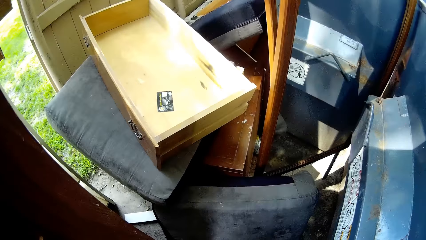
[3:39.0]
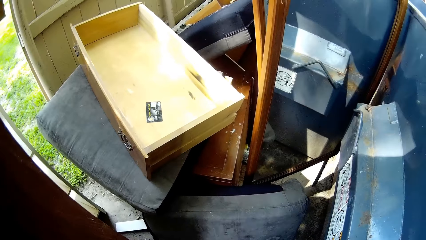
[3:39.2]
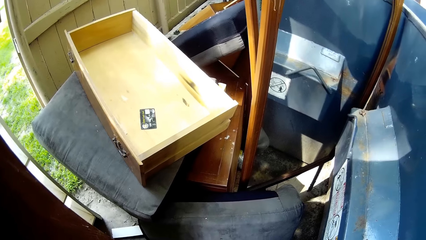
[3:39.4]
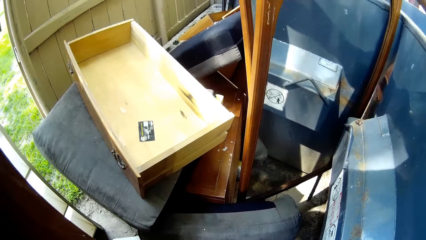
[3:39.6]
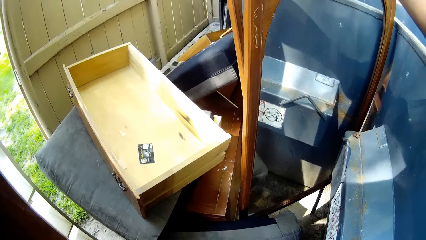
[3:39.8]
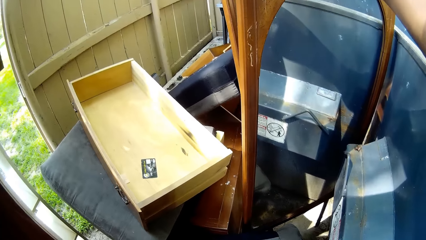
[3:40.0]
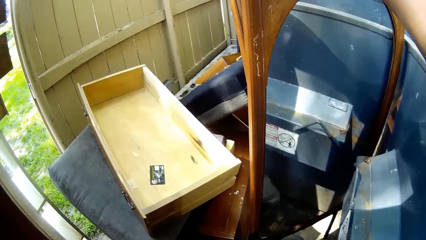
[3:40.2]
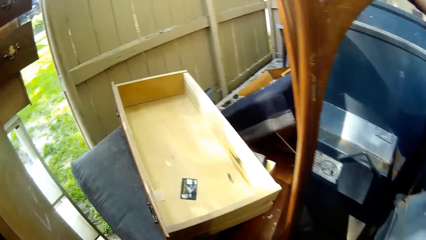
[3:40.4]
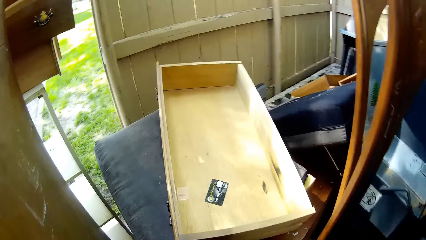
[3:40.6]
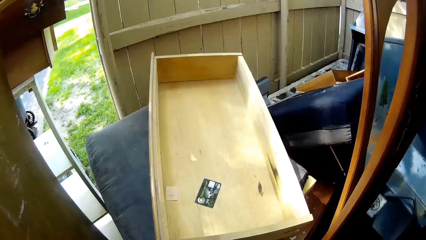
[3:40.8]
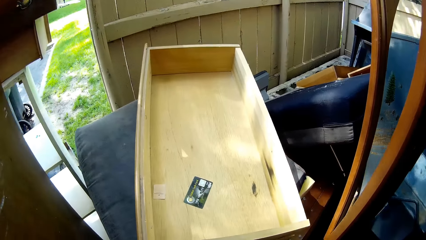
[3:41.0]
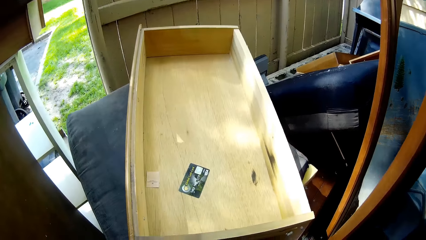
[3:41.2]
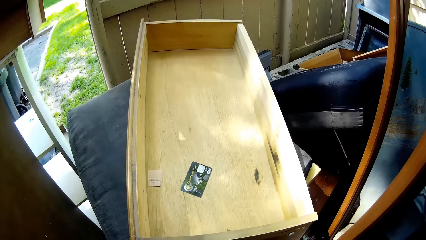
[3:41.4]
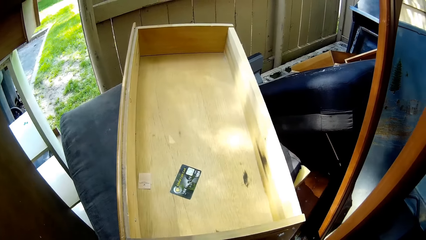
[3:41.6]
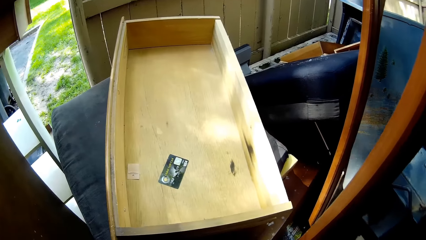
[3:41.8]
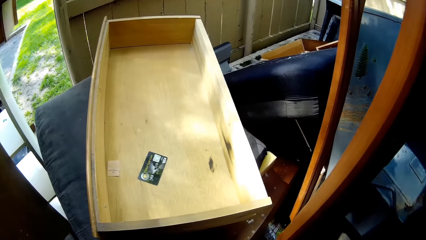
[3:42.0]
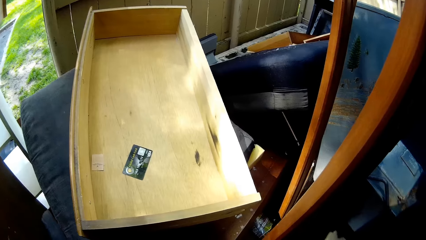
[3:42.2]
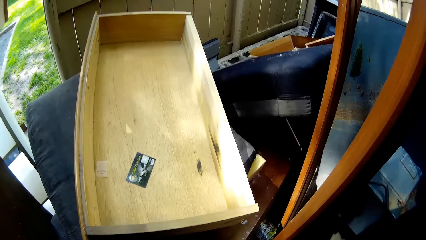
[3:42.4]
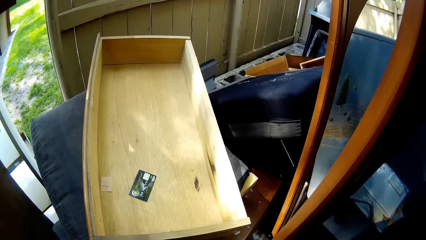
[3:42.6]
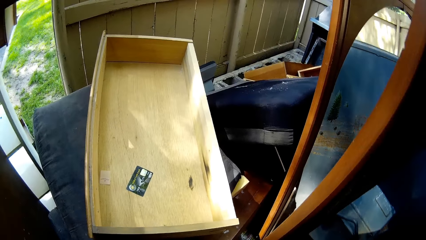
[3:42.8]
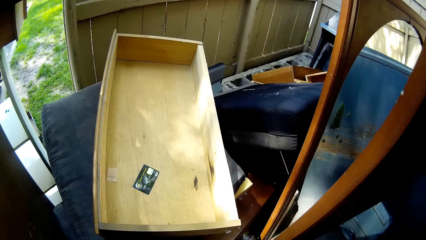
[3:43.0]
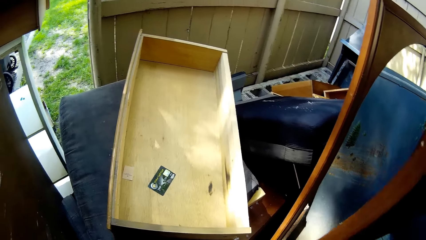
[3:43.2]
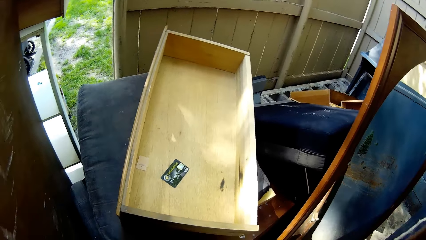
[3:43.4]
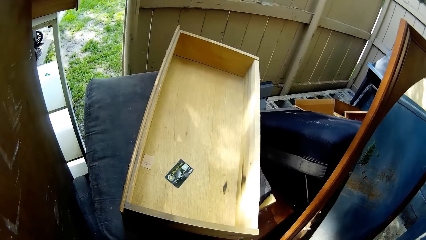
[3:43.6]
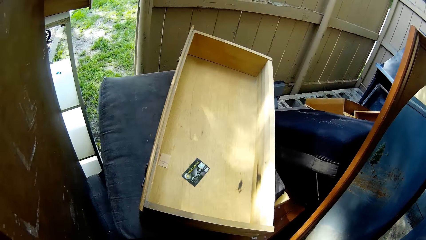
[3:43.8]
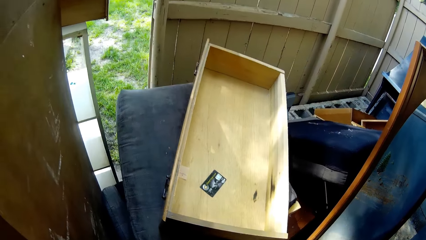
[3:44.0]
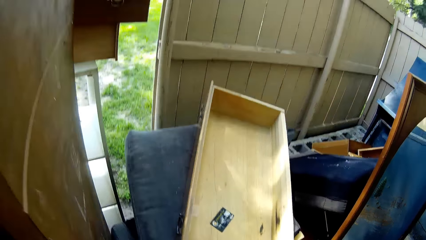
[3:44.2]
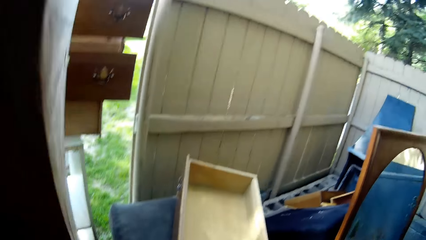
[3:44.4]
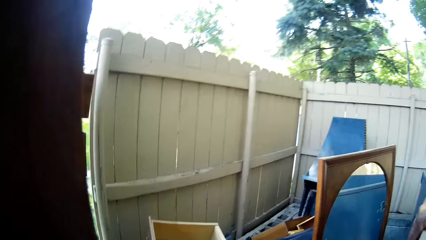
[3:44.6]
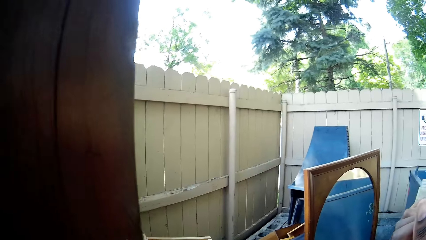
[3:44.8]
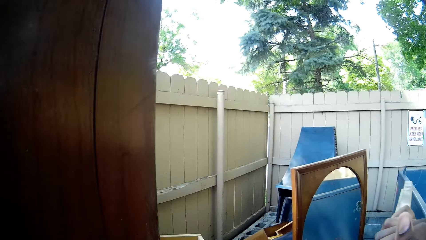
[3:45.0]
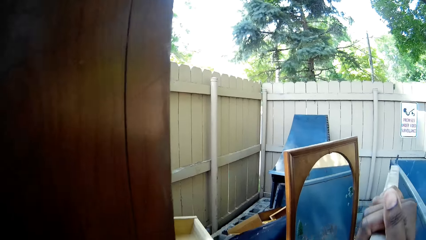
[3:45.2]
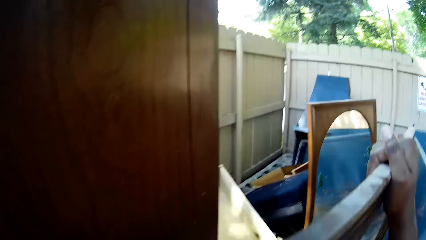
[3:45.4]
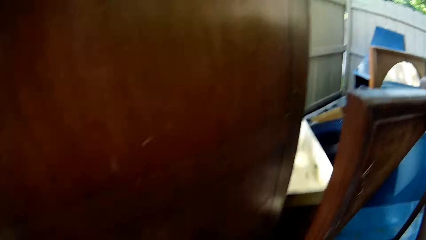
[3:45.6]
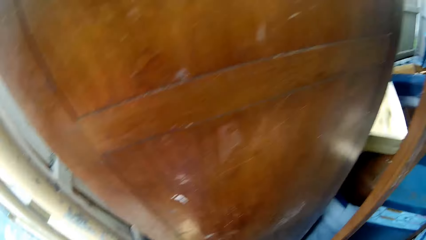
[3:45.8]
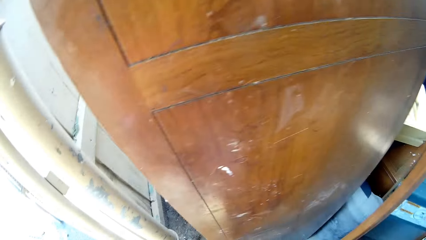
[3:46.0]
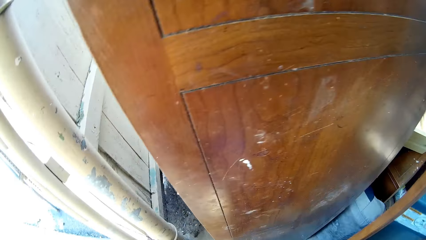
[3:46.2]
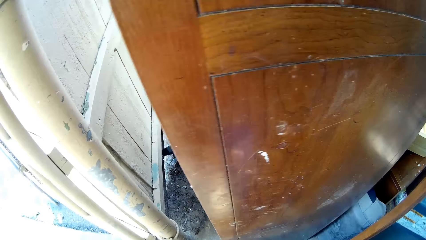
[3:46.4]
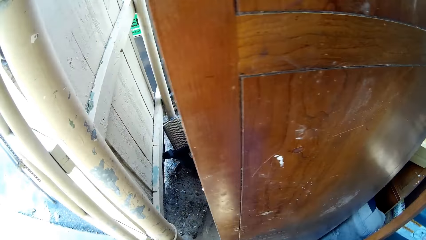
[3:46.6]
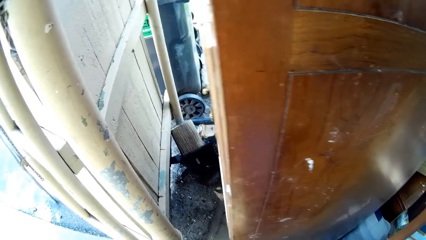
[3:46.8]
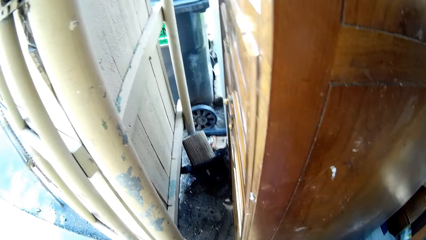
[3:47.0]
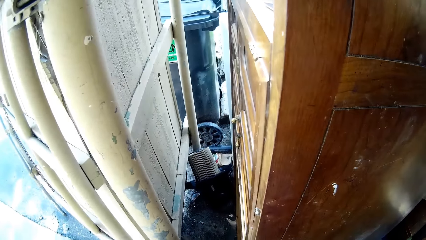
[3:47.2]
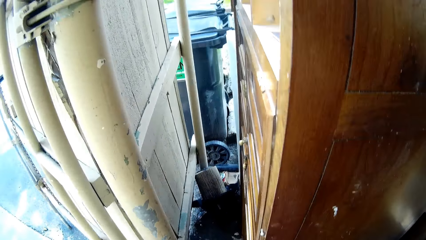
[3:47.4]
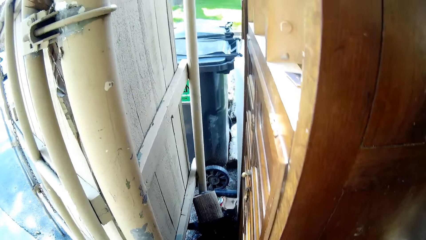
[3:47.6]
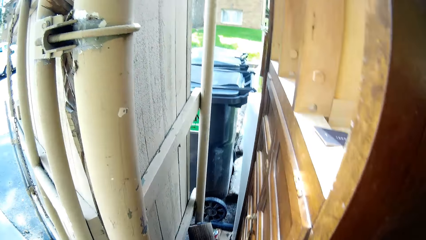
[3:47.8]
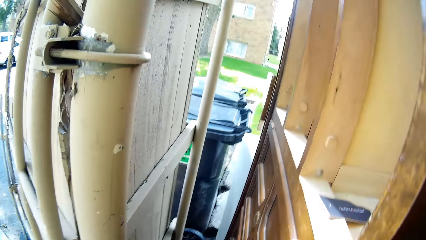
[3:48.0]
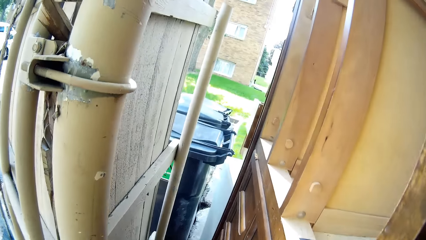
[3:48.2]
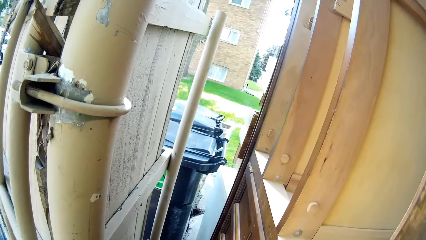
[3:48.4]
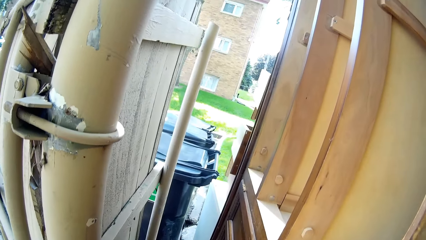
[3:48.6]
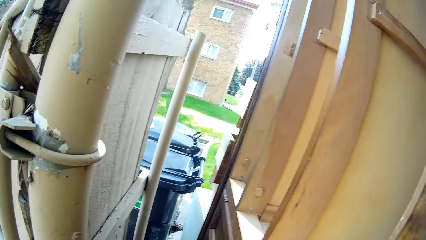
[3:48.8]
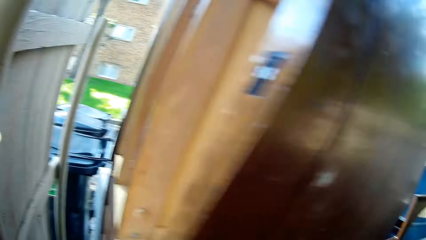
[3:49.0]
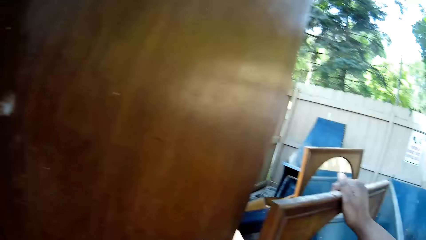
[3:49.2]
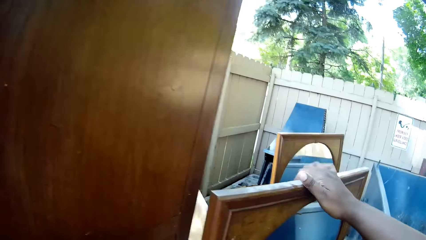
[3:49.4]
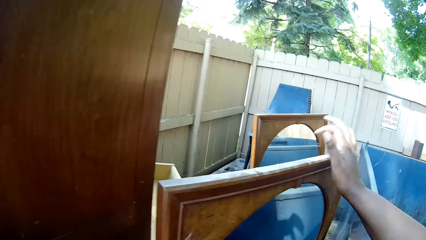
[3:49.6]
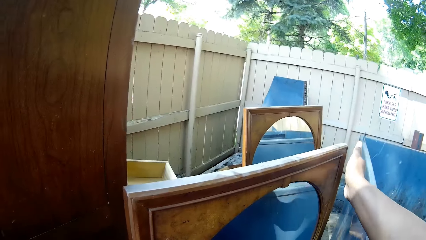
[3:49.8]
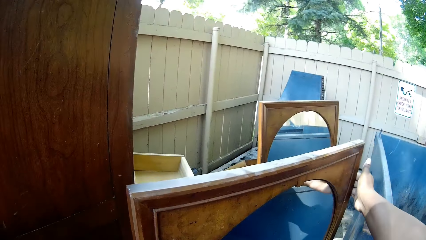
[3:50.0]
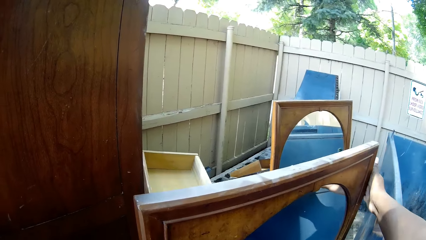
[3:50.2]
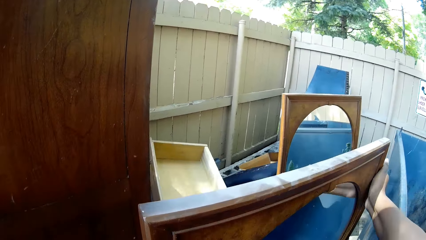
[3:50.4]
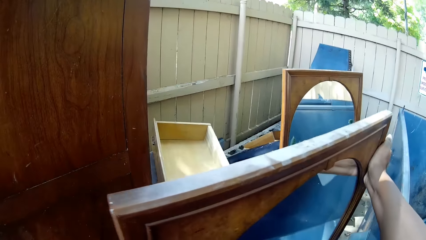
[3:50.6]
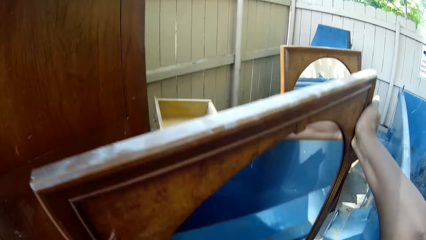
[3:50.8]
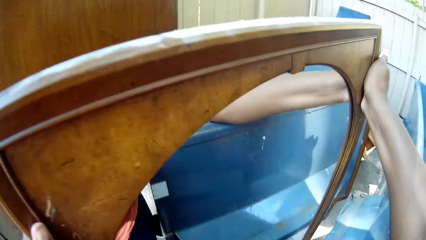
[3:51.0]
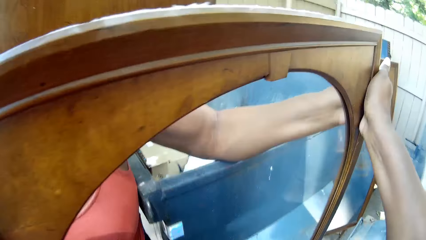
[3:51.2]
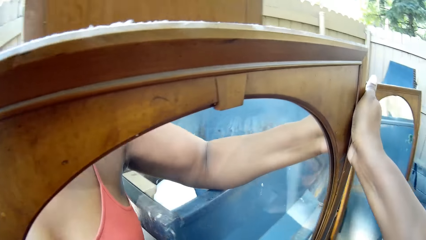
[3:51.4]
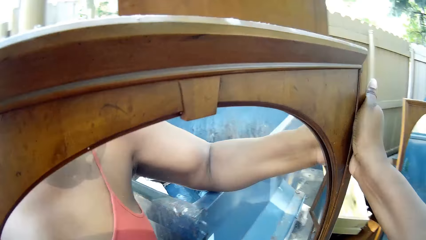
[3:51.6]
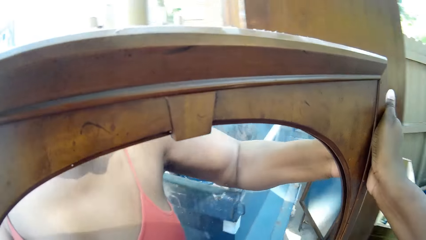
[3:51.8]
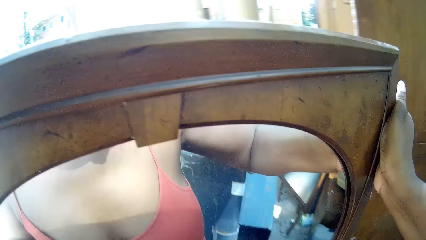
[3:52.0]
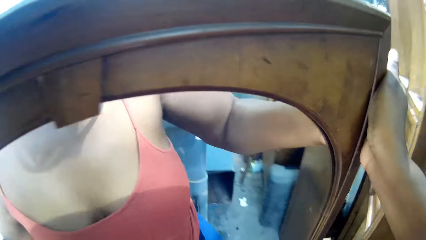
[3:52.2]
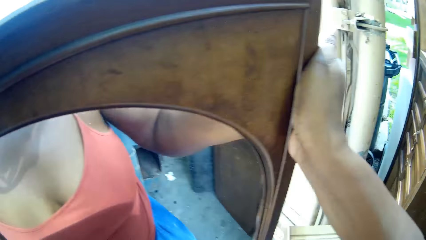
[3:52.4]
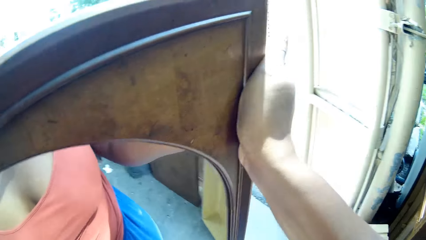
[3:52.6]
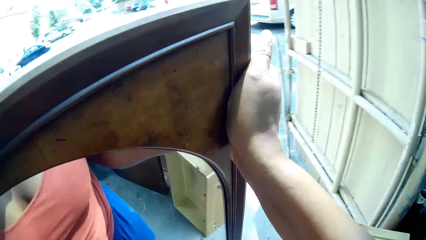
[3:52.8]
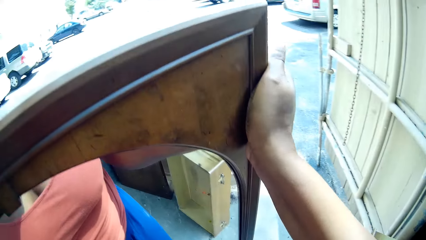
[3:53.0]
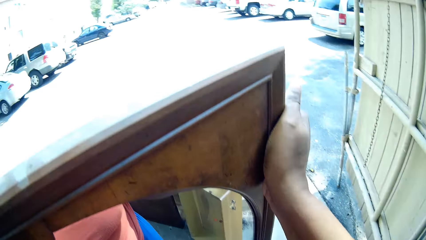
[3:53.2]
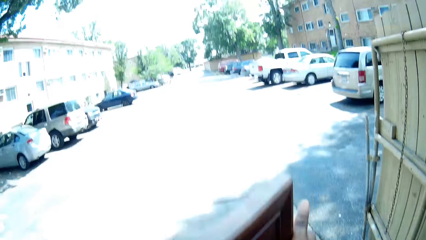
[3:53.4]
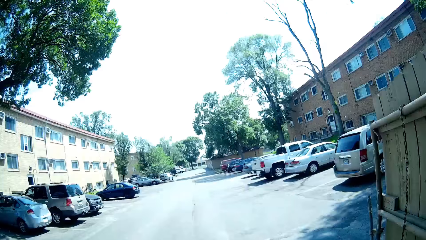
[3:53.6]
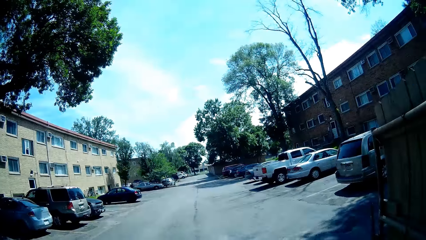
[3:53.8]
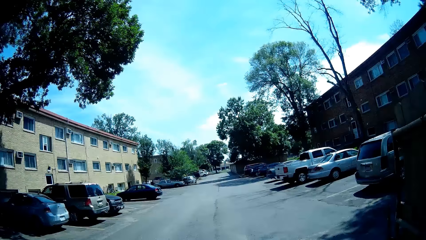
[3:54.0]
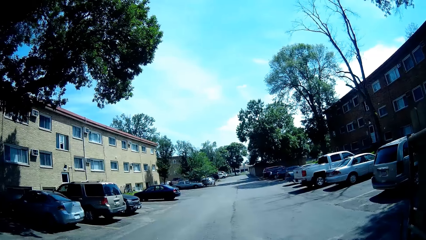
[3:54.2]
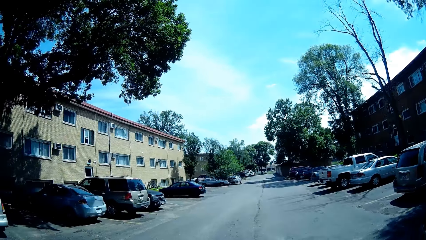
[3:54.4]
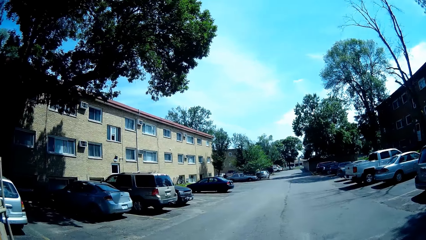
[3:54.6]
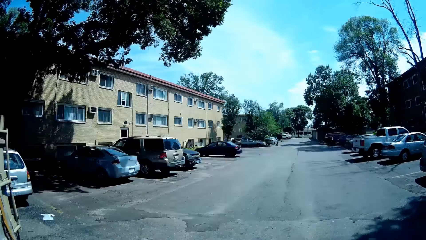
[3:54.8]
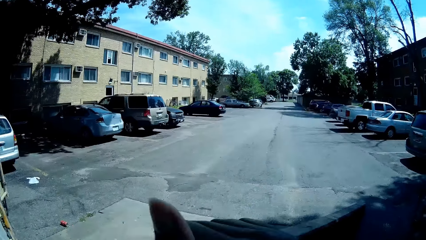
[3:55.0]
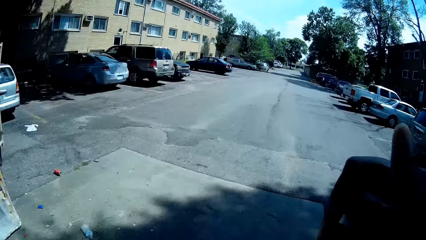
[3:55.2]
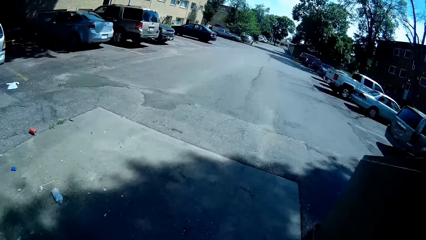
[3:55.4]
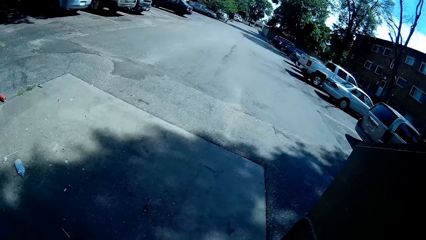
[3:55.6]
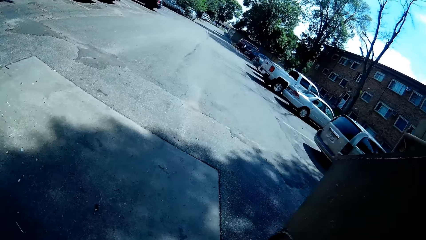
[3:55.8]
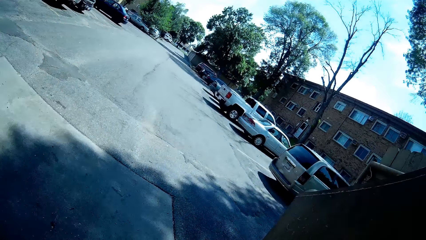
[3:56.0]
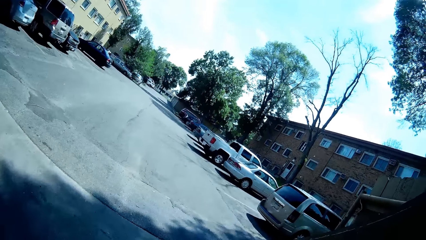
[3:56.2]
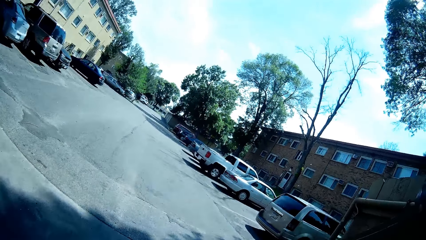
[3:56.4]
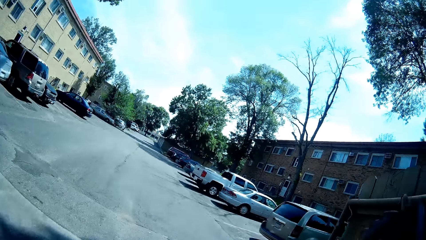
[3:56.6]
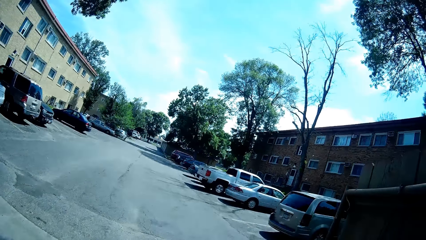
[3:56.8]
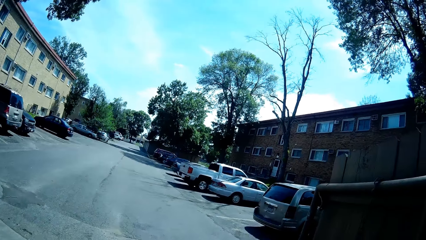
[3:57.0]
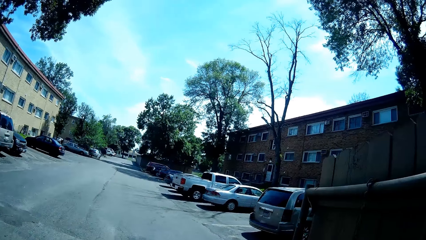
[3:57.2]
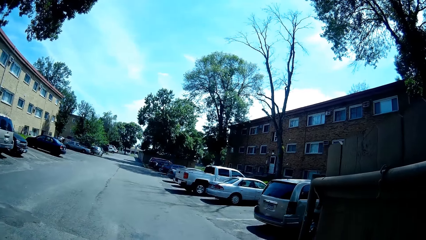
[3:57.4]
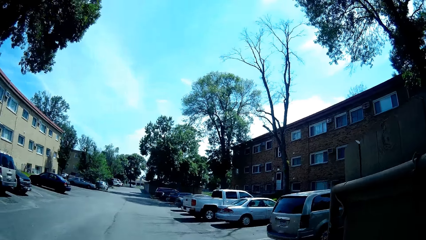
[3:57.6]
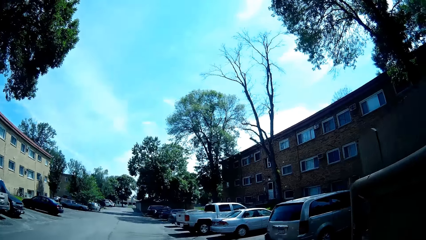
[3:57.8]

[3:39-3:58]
The camera wearer looks around. She moves around. She lifts the mirror with both hands. She removes her right hand from the mirror. She looks around. She holds the mirror. She lifts the mirror with both hands. She lifts it again. She drops the mirror on the floor. She lifts a hand. She lifts the mirror with both hands.
